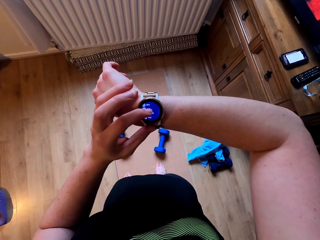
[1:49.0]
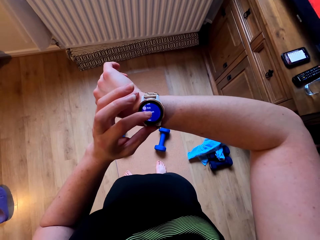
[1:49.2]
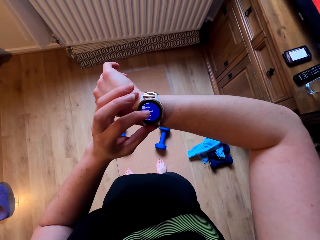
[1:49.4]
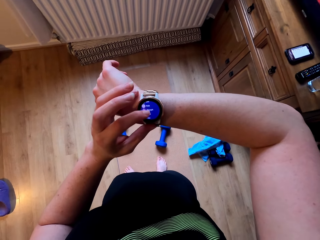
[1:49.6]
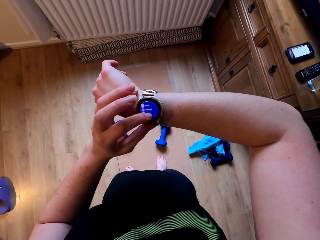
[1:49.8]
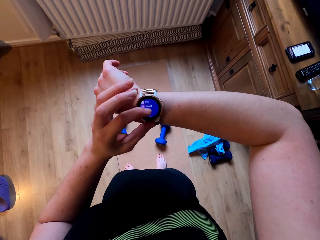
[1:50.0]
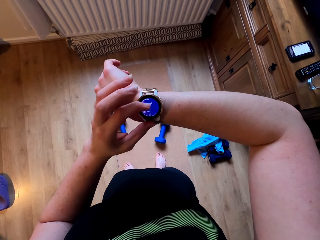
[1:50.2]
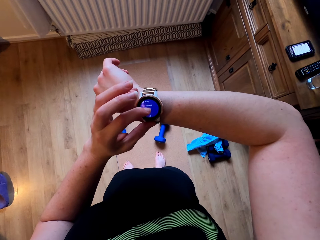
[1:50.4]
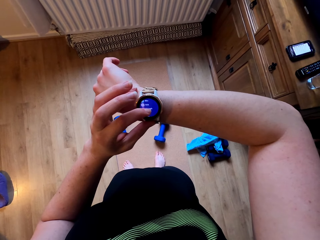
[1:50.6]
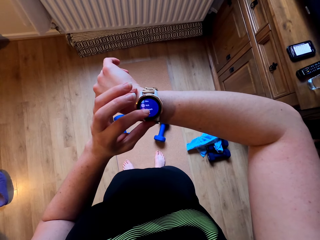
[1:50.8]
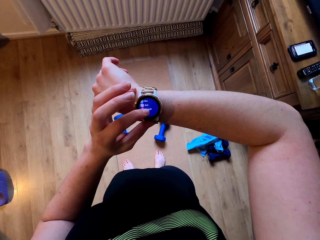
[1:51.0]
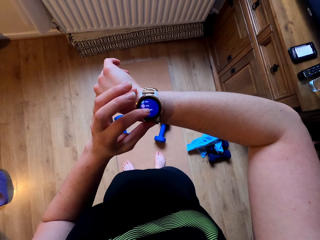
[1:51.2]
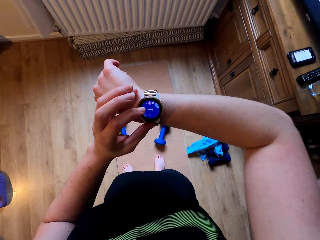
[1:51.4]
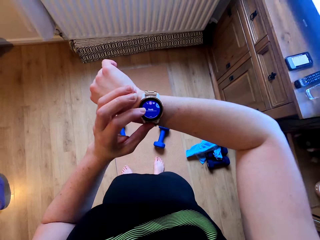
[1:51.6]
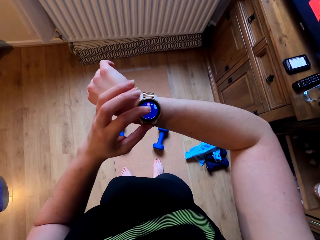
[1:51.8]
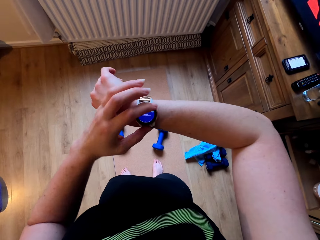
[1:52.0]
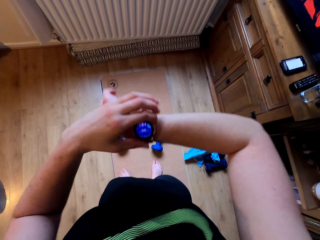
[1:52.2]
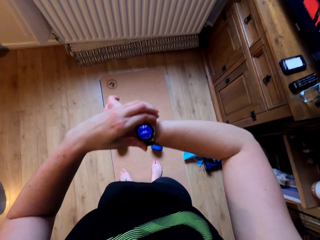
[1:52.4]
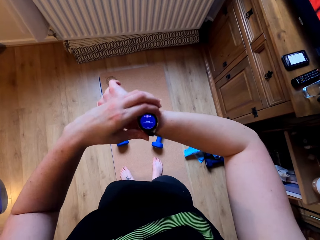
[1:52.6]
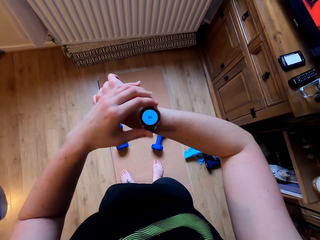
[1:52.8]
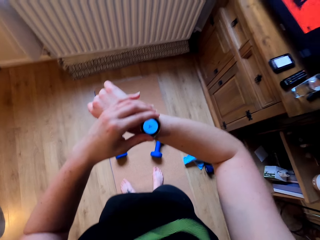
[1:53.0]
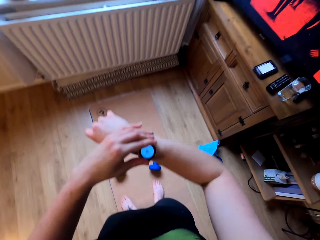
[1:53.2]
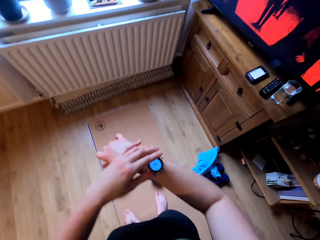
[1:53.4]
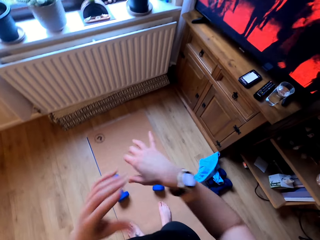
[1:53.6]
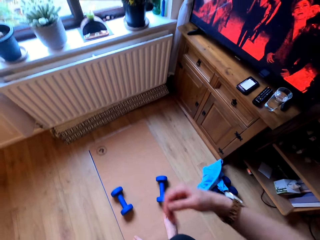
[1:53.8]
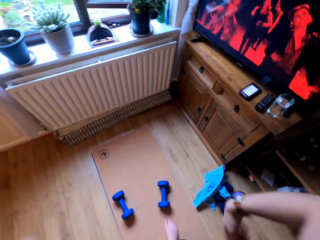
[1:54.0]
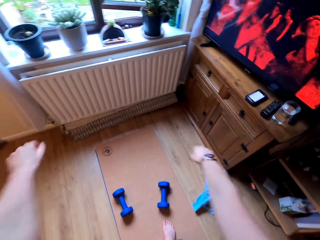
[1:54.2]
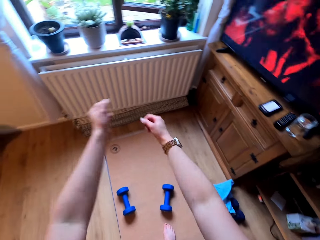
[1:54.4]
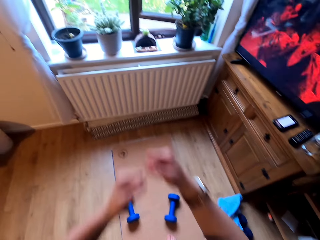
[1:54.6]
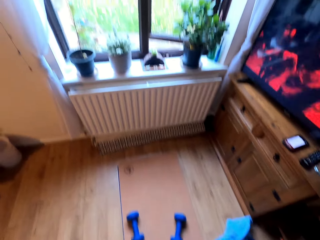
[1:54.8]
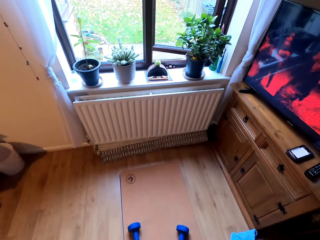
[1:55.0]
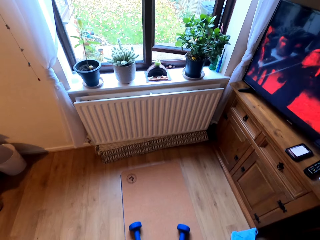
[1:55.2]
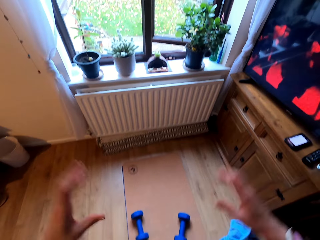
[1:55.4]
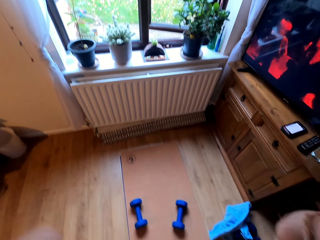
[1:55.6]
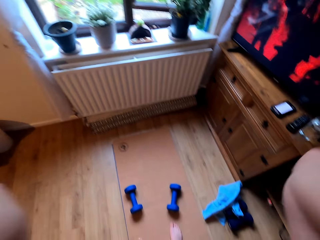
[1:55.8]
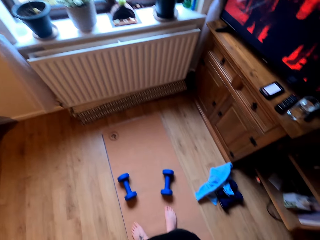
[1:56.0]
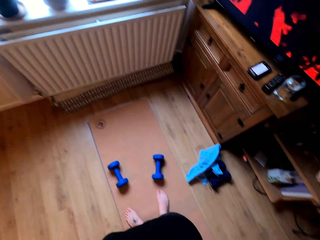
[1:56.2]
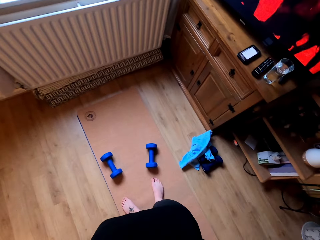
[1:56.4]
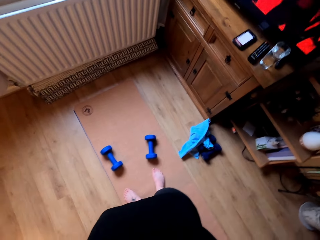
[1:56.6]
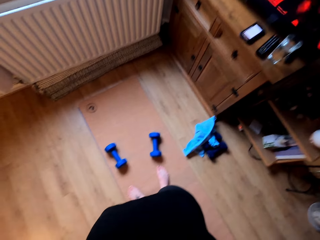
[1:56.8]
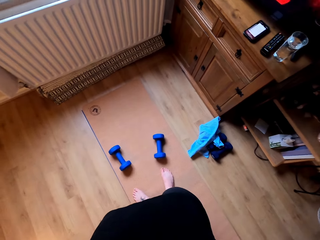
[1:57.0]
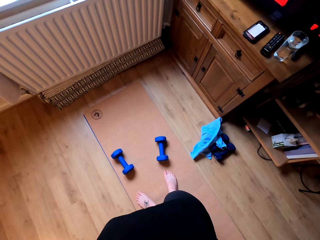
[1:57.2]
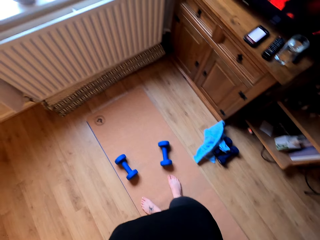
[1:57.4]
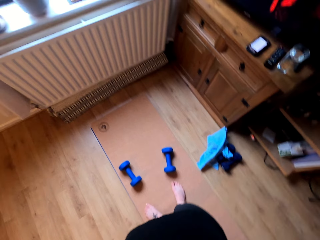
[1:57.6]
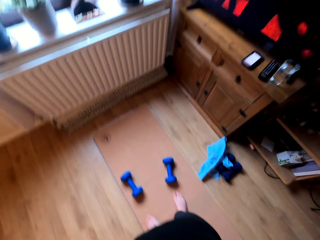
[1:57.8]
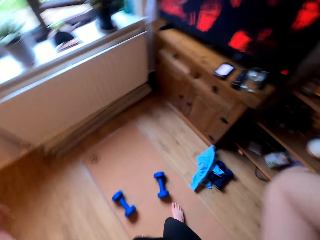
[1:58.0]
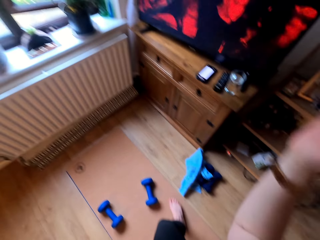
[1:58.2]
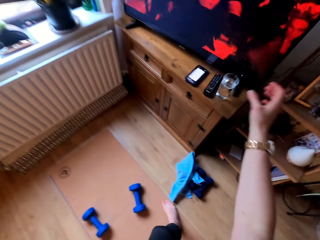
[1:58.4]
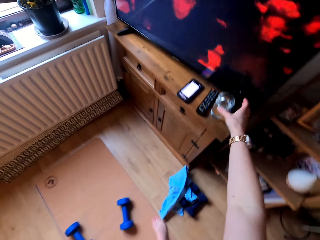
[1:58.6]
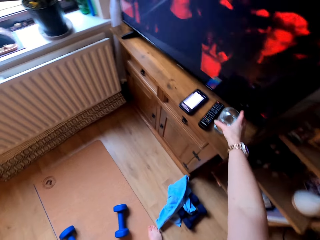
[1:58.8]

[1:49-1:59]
The camera wearer scrolls on the watch. They straighten hands. They lift hands.

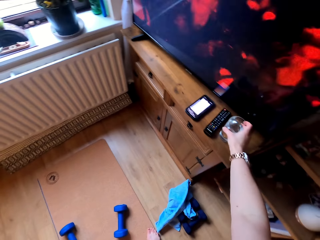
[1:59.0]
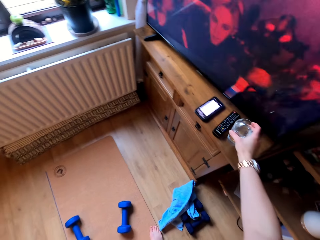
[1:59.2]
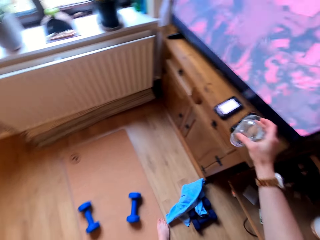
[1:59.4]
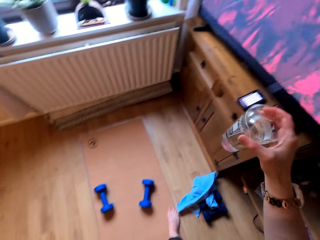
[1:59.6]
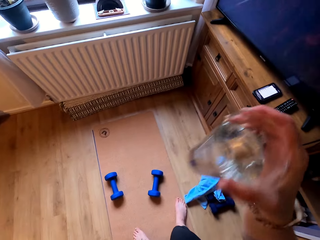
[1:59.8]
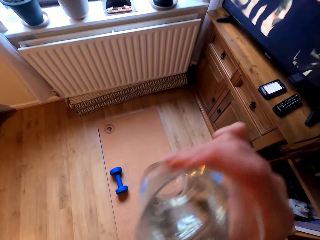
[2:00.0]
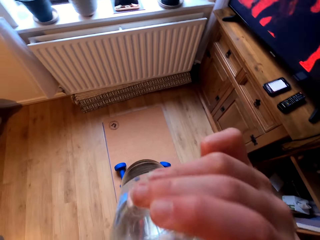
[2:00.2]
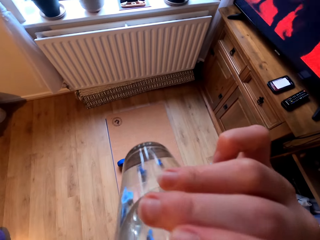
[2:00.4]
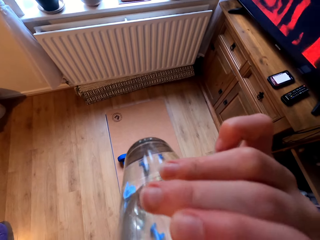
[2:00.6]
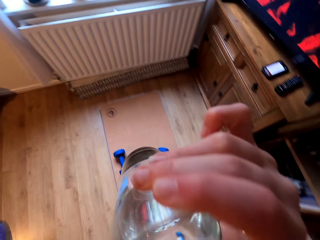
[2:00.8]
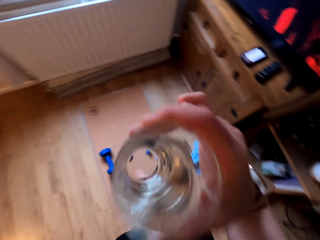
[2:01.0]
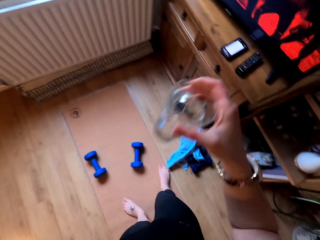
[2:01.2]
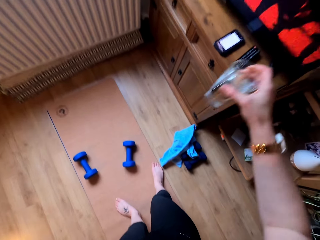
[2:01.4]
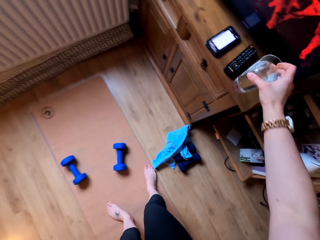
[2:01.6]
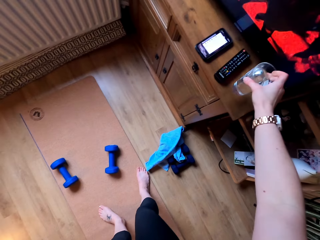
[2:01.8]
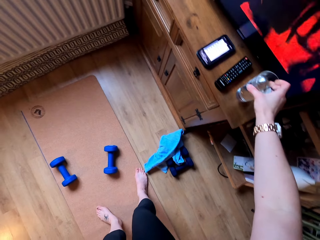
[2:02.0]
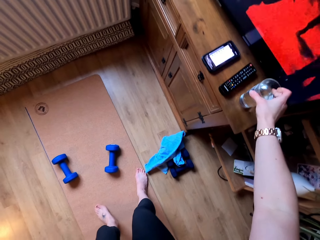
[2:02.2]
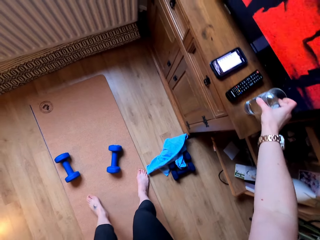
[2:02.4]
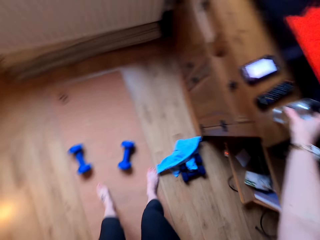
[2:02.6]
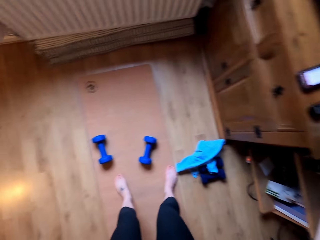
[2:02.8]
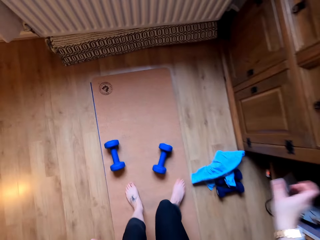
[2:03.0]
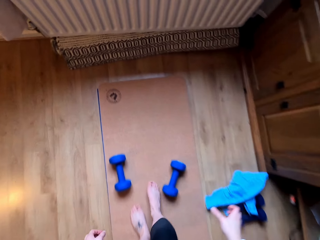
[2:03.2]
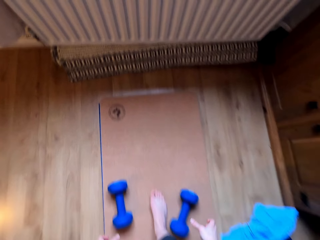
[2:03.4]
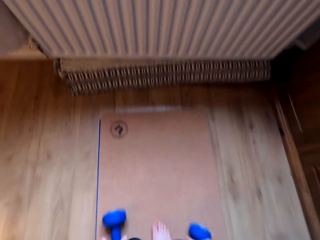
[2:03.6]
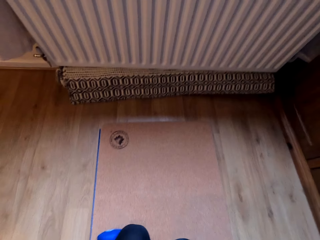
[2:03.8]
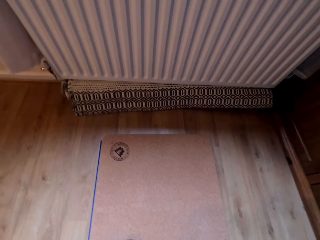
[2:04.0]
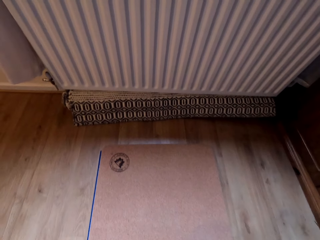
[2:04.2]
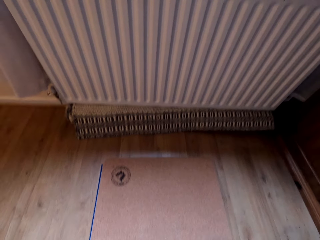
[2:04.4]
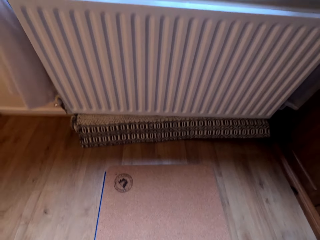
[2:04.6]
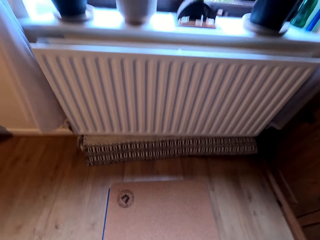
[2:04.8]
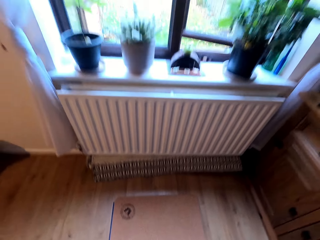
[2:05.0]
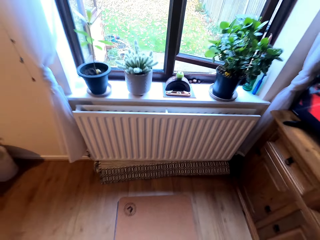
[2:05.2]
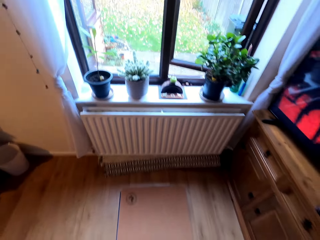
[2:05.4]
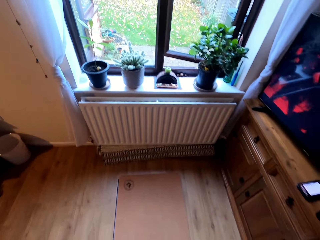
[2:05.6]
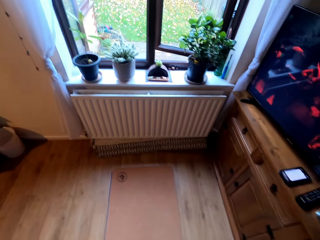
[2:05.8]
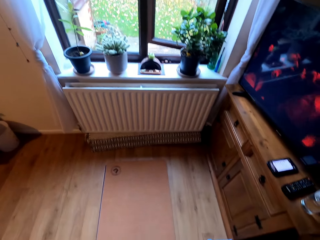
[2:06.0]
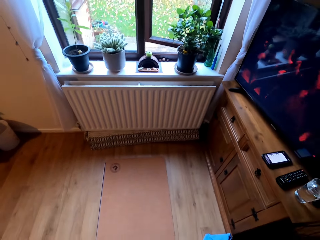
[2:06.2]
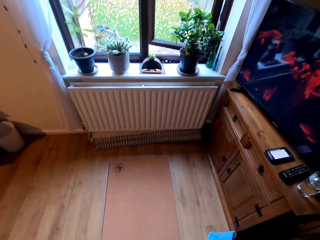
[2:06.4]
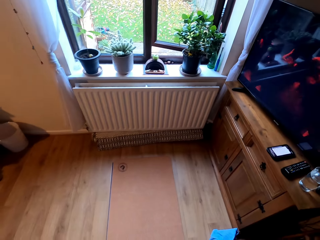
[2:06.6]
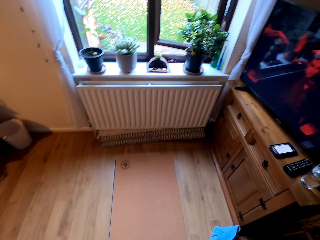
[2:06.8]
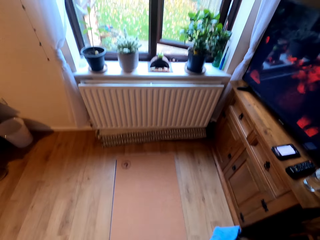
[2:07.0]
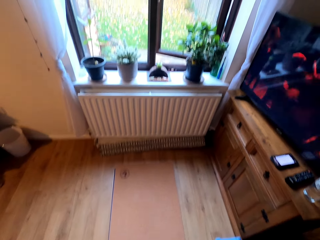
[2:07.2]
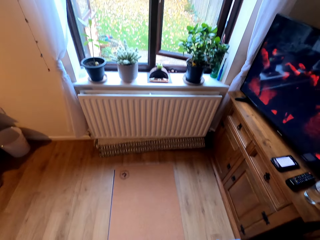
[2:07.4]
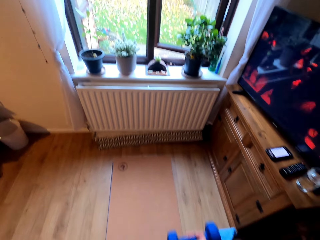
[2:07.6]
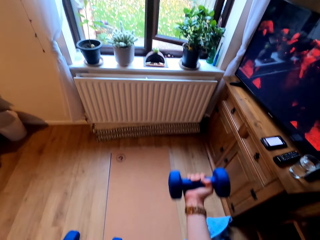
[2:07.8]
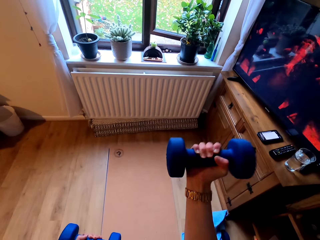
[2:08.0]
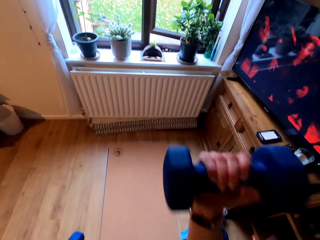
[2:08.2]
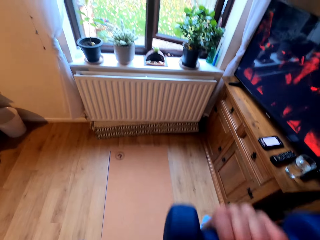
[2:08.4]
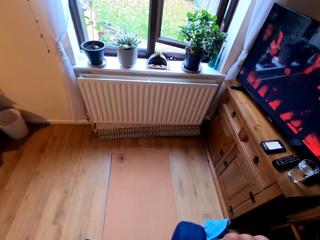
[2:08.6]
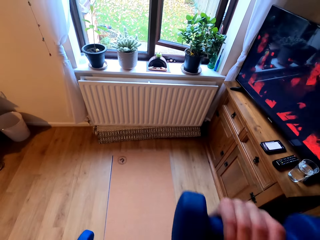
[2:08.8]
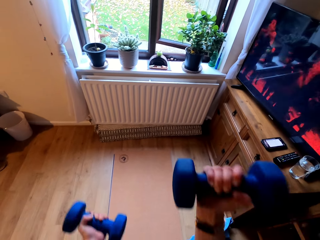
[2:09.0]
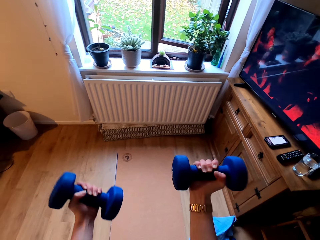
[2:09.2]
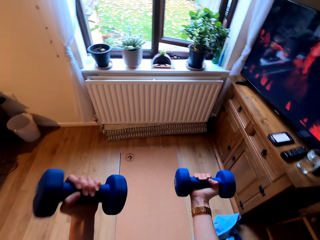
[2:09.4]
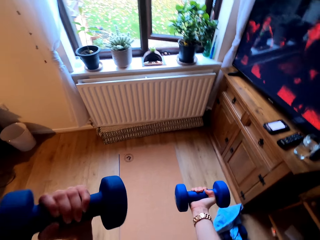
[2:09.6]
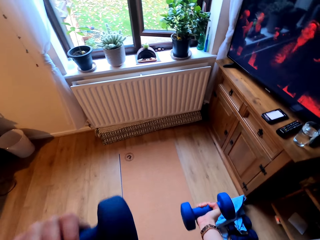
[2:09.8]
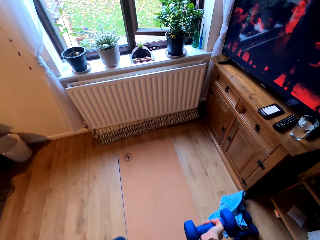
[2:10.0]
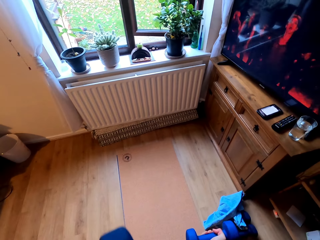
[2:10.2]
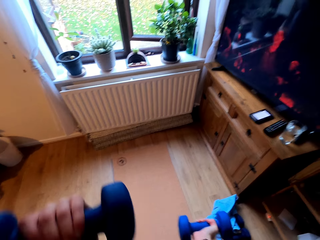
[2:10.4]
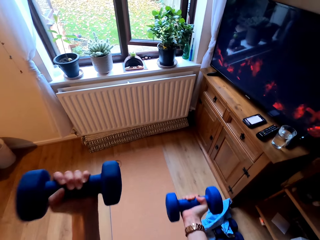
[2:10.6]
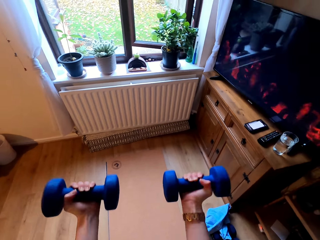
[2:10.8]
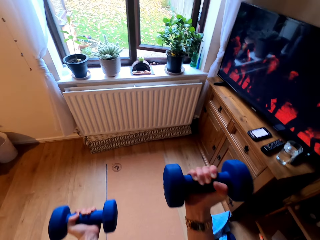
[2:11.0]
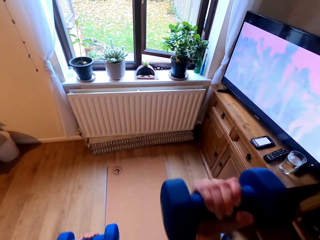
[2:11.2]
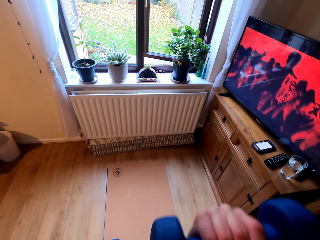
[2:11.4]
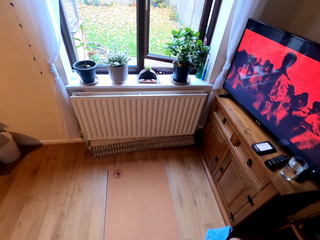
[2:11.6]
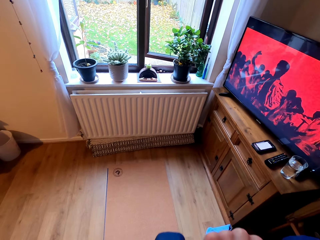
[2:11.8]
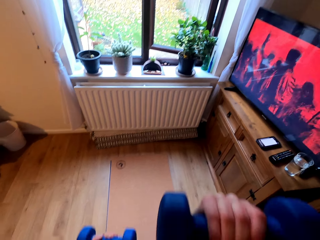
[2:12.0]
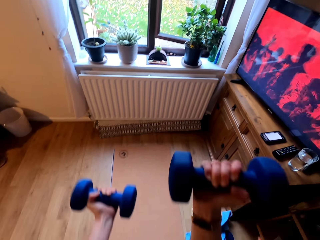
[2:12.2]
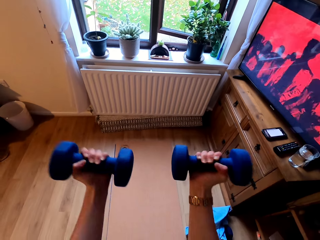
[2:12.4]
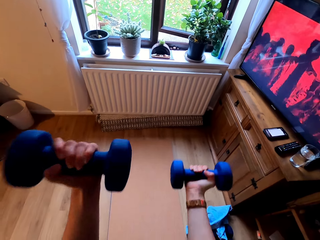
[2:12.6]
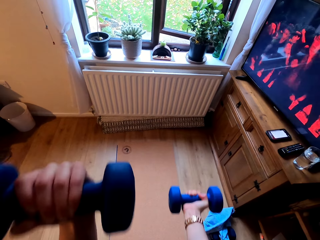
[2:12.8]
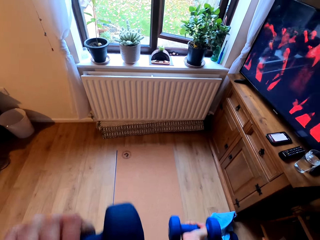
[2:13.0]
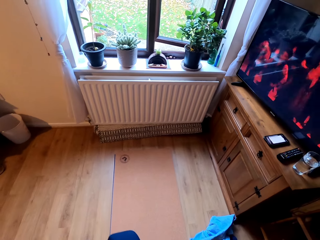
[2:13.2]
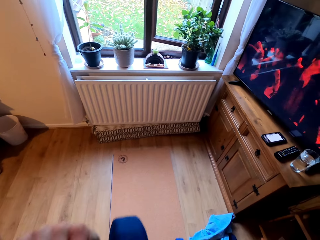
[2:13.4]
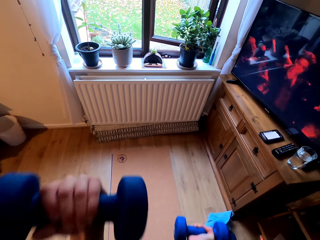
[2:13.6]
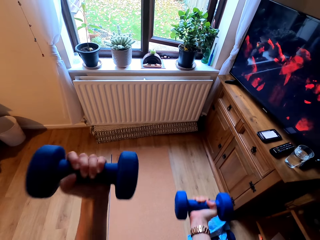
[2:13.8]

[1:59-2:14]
The camera wearer picks up a glass of water on a table. They drink water. They put the glass on the TV stand. They pick up dumbbells on the floor. They lift the dumbbells. They do exercise.
